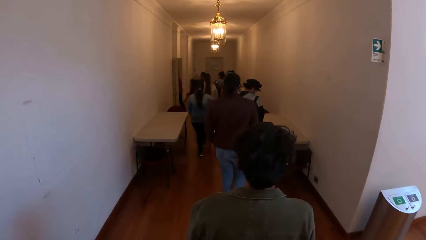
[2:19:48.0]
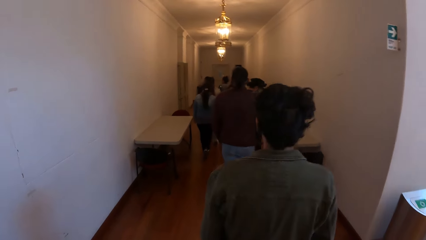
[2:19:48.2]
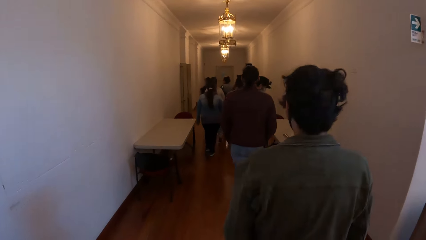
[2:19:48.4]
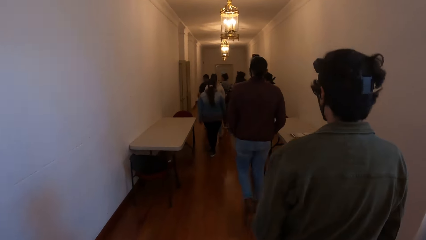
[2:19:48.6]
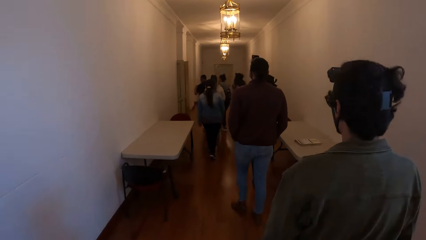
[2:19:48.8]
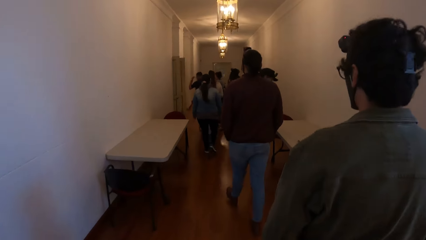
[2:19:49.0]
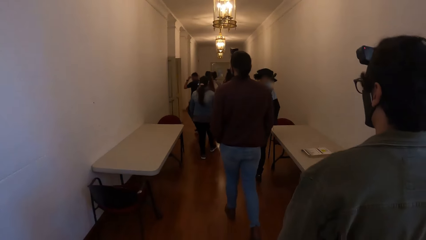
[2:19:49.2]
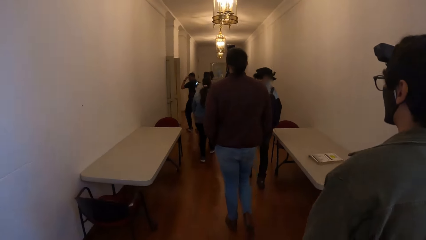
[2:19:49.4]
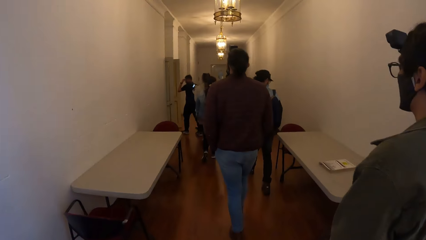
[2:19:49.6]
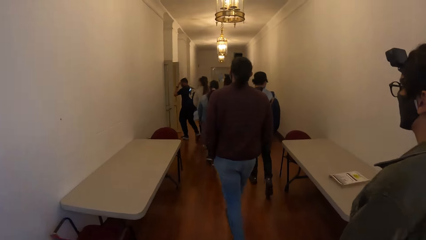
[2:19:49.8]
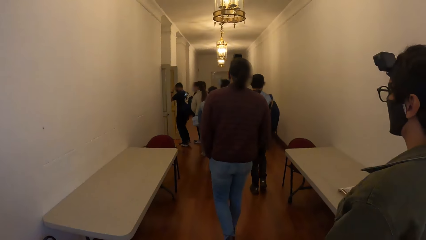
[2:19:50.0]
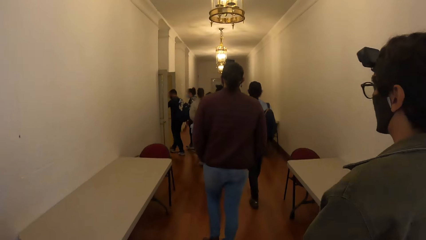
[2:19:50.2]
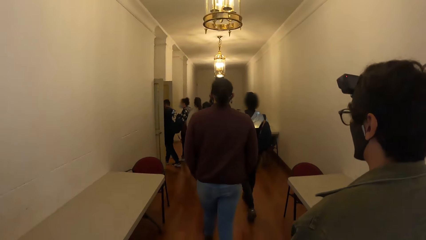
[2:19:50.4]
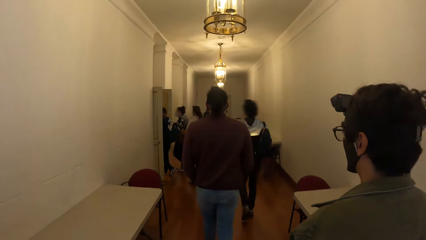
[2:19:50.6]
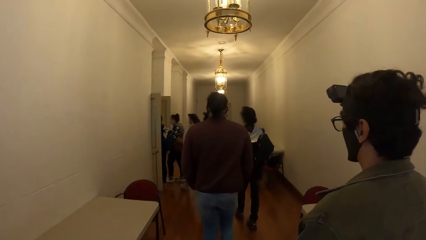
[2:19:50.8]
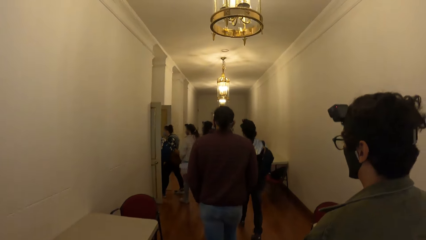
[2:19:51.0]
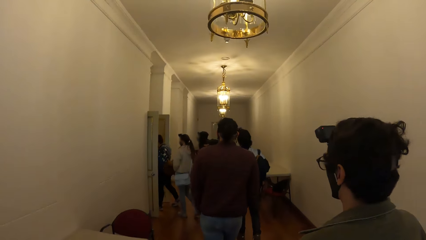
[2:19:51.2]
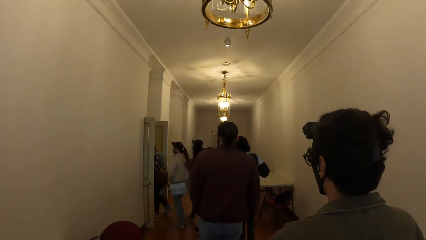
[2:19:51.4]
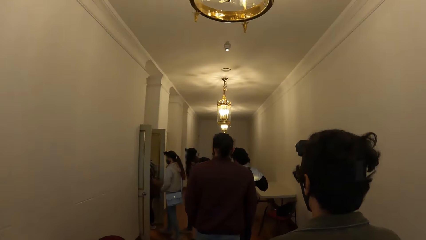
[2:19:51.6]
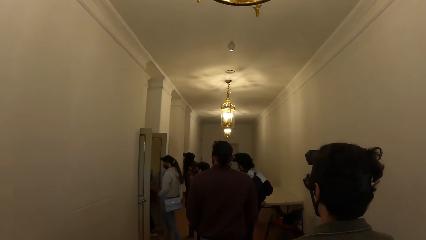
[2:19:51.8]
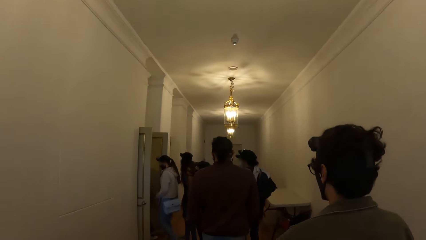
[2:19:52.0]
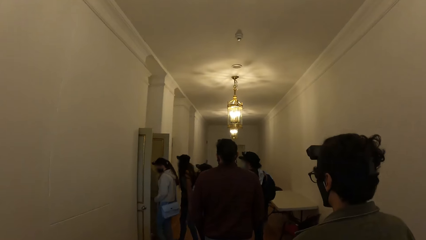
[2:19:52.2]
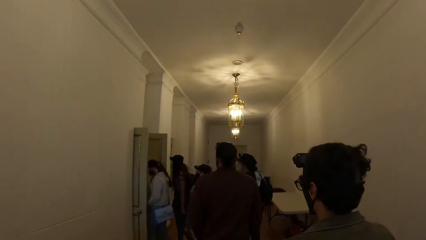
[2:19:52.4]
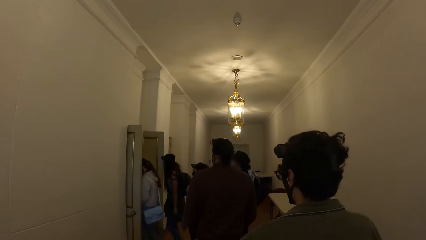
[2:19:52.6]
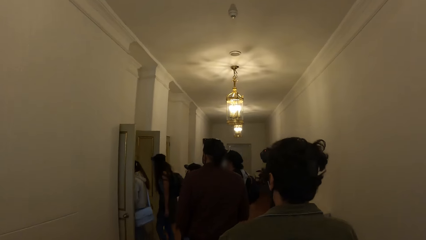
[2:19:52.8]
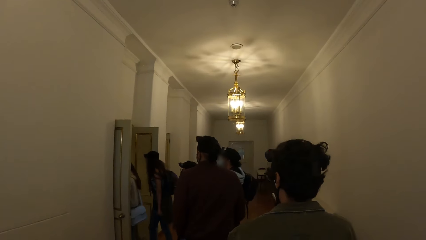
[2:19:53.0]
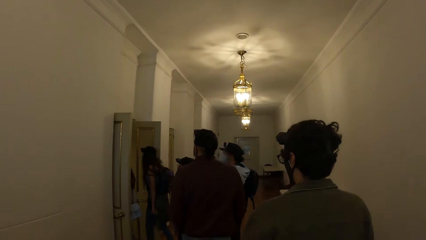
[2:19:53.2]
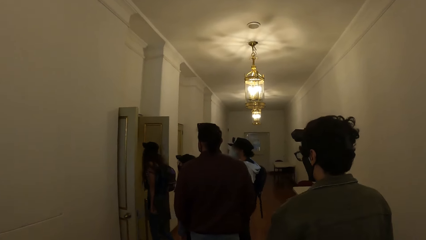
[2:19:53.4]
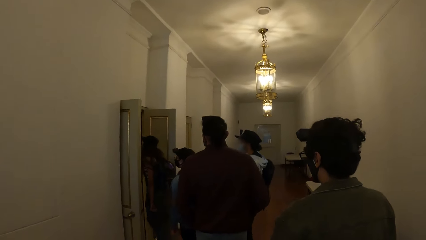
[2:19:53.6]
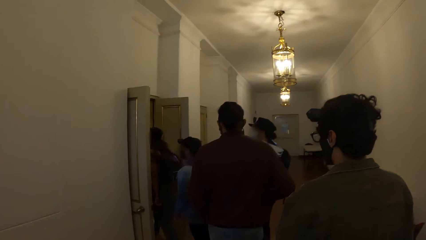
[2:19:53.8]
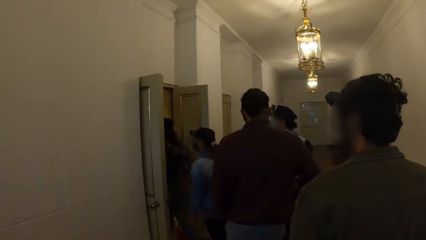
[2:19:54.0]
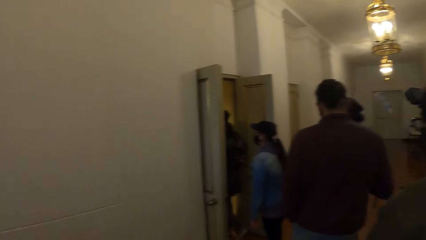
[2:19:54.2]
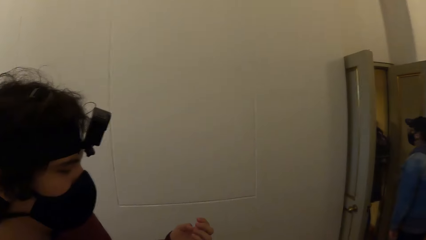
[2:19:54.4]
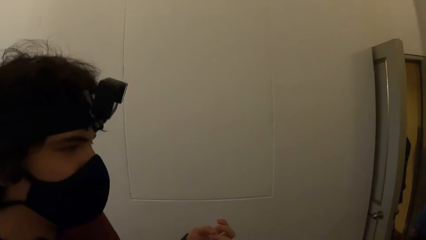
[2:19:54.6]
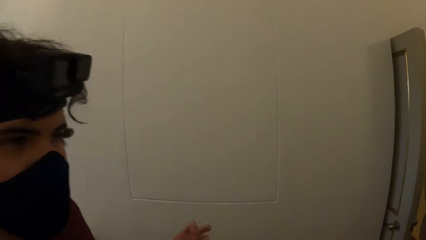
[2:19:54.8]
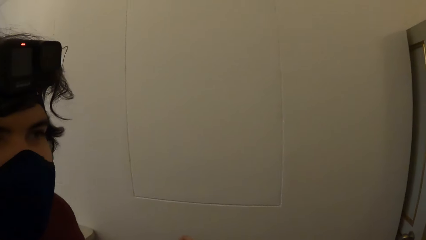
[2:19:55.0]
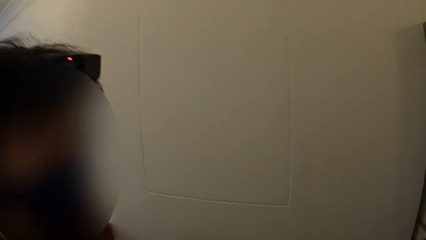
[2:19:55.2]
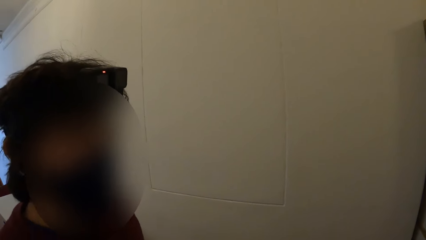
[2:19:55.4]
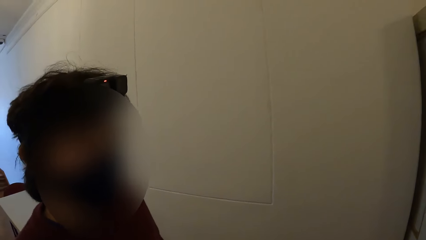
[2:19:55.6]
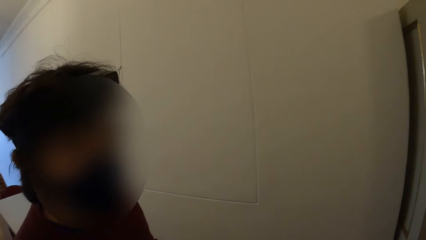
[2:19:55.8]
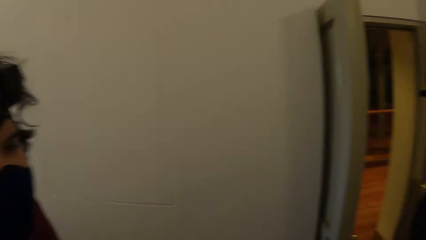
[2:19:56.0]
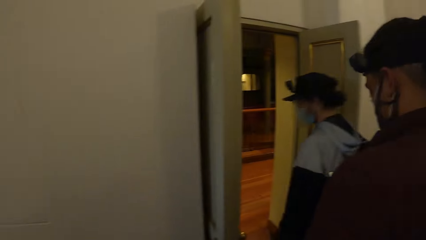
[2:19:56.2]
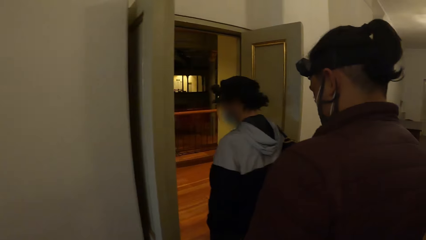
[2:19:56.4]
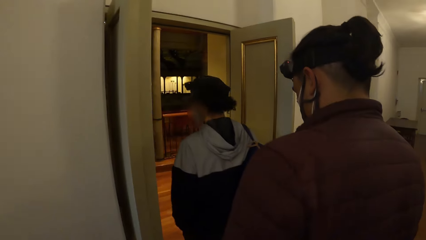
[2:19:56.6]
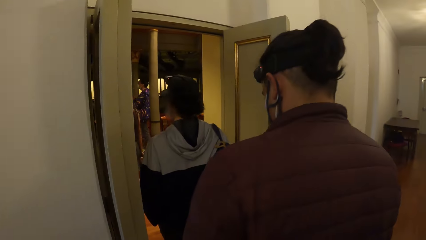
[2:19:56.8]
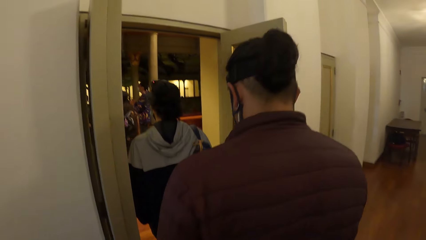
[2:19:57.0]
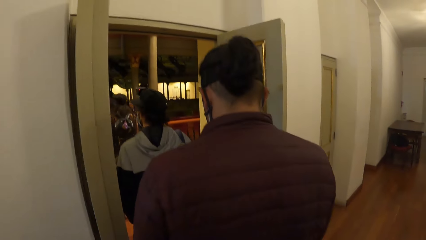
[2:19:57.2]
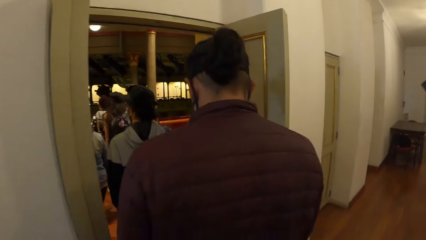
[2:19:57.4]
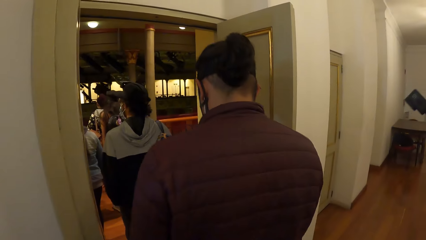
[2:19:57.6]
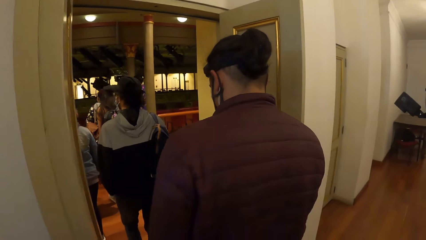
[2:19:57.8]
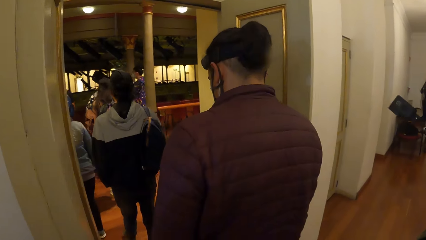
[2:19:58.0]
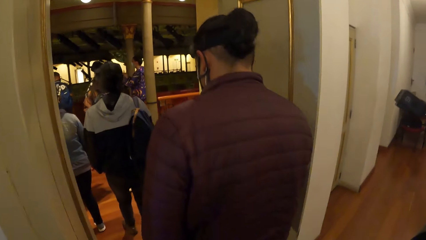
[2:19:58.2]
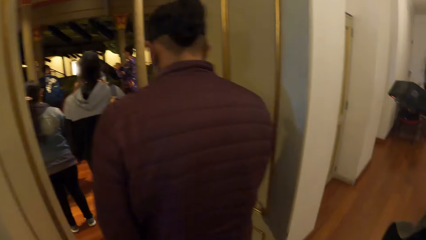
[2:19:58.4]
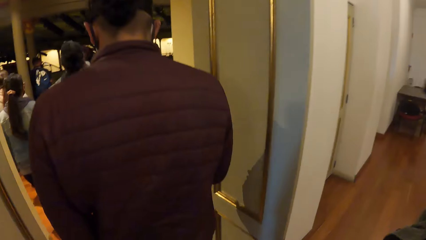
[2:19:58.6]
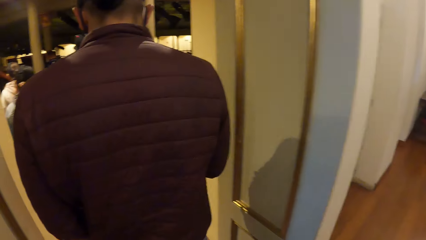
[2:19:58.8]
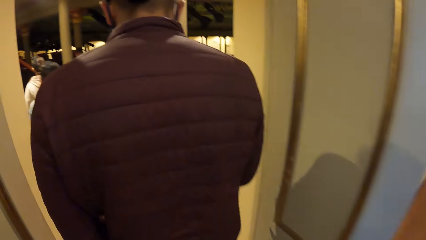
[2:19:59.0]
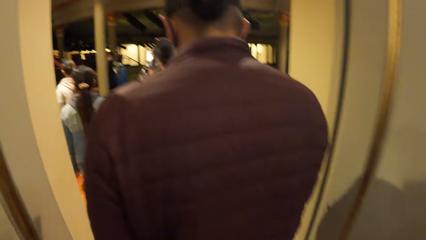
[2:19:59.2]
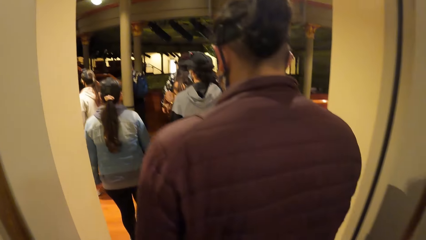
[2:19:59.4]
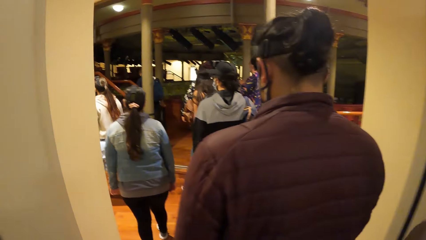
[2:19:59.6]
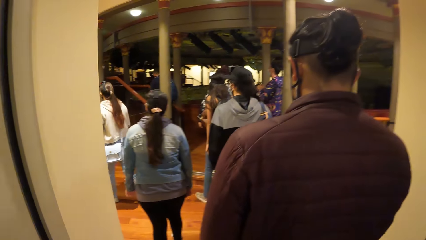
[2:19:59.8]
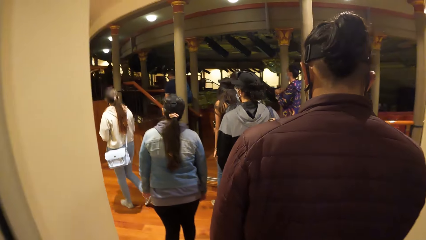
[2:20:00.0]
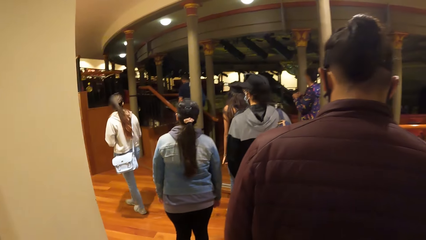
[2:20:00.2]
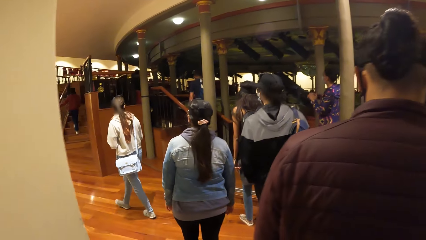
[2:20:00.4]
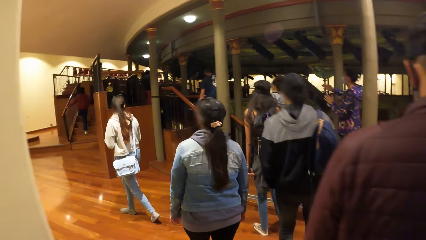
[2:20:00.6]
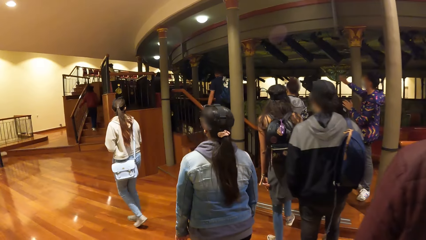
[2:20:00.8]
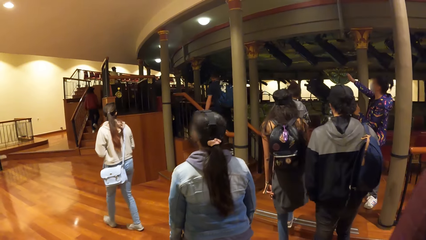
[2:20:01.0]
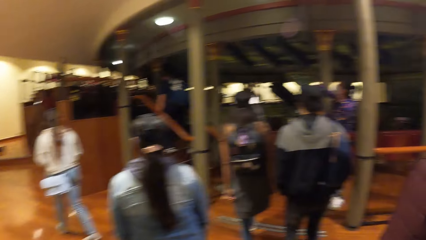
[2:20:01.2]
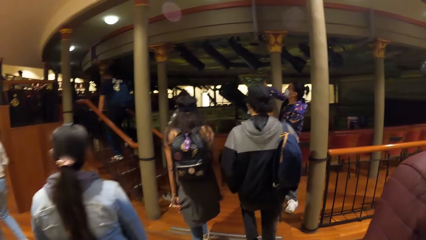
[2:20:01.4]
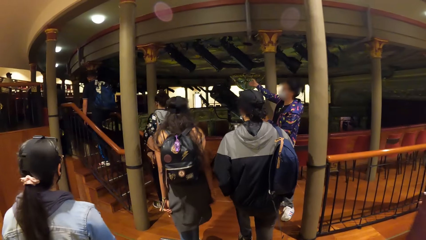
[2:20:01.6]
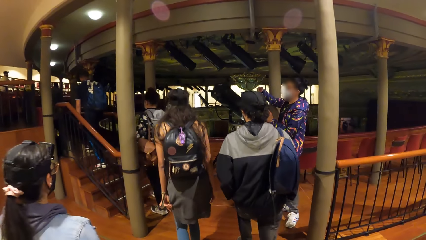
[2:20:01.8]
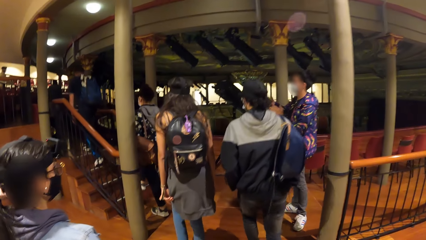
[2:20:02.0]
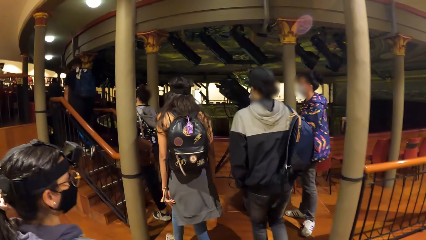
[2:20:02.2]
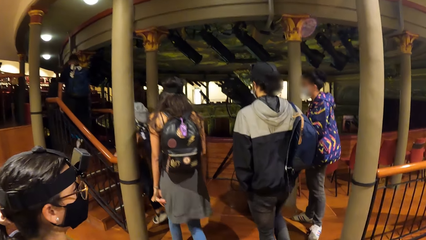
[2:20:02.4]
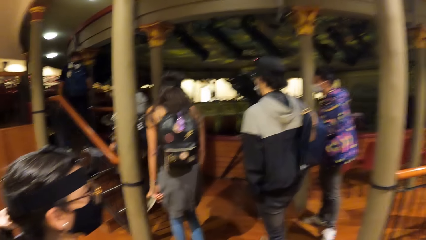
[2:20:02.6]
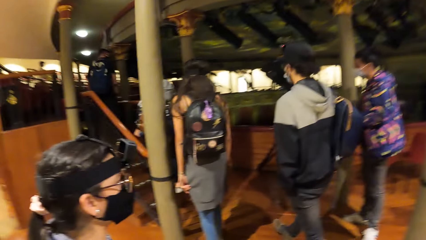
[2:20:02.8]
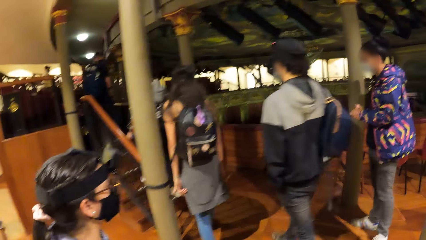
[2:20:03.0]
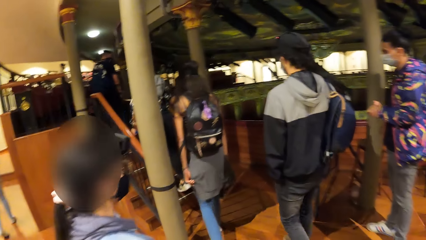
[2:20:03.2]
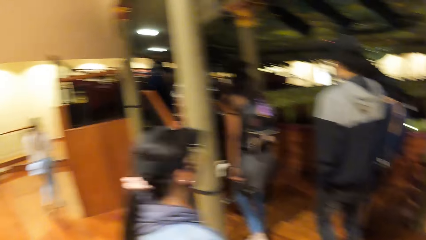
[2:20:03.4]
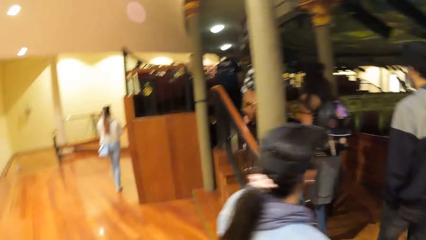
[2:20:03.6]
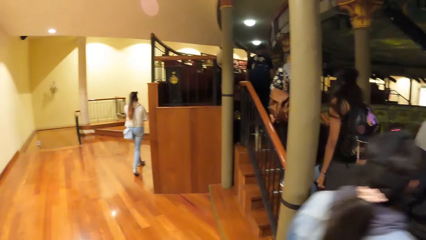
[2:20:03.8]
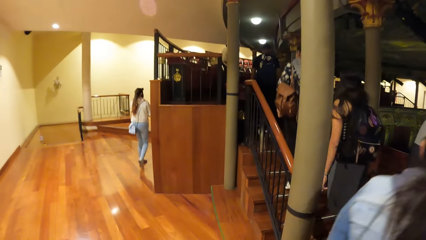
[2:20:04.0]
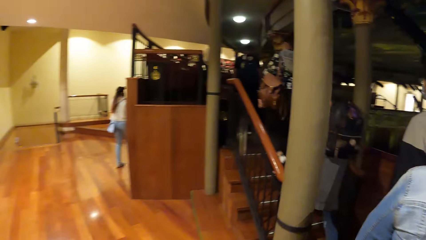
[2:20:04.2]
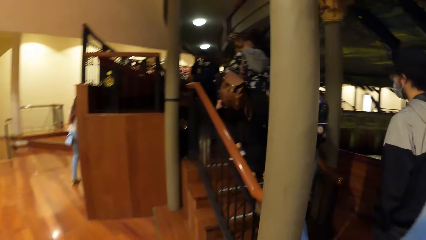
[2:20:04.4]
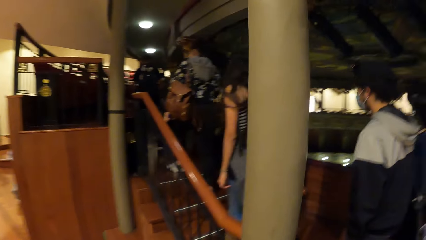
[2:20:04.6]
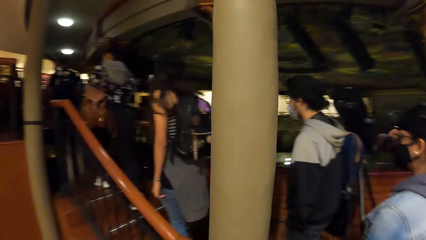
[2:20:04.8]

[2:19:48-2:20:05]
The camera wearer walks into an auditorium with a group of people. They turn towards the man and look at the man.
